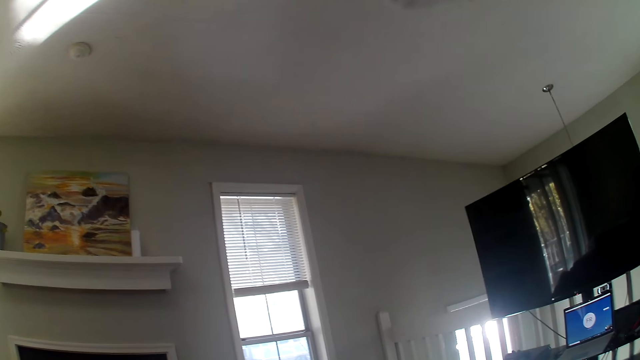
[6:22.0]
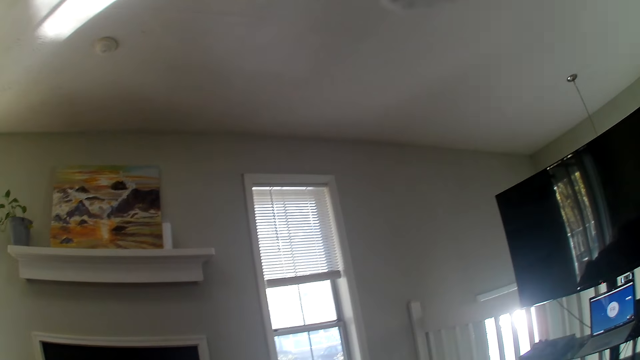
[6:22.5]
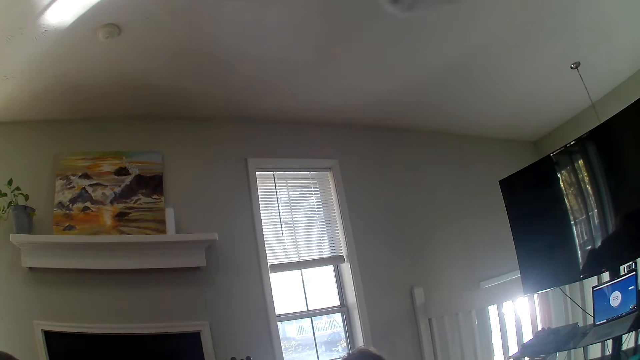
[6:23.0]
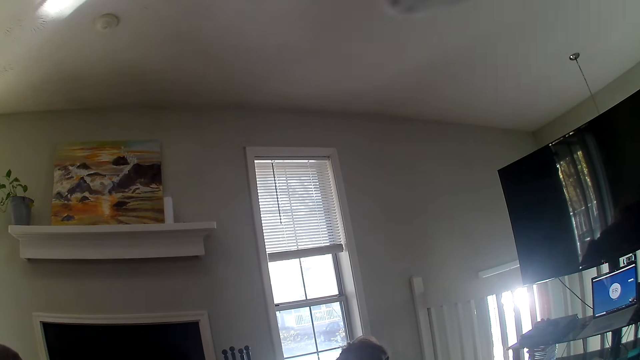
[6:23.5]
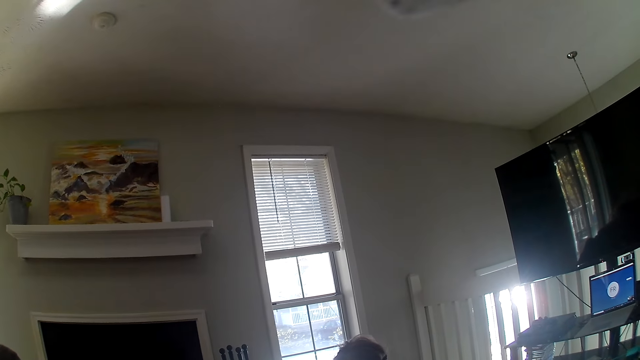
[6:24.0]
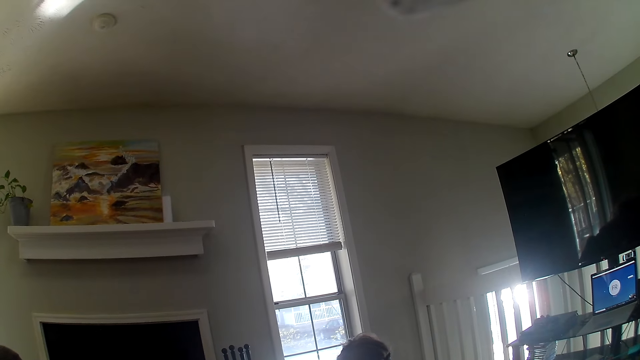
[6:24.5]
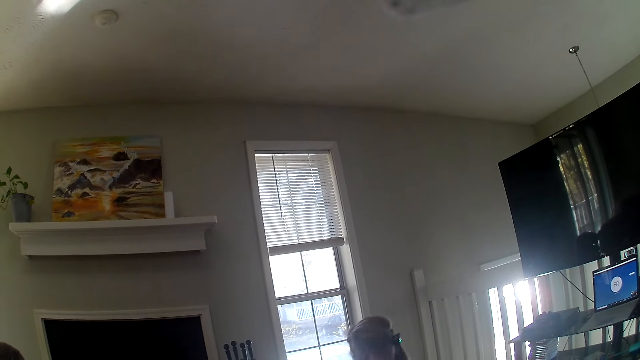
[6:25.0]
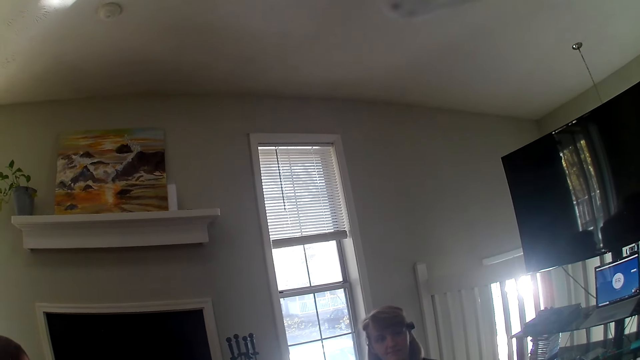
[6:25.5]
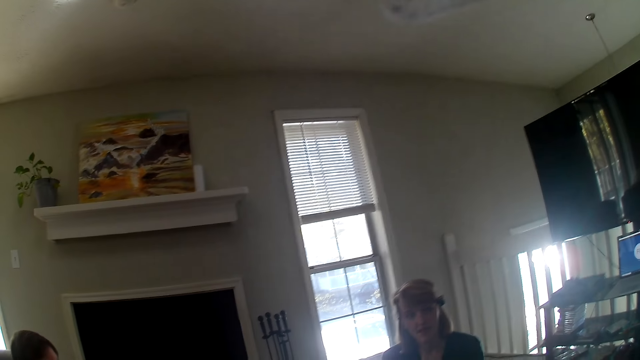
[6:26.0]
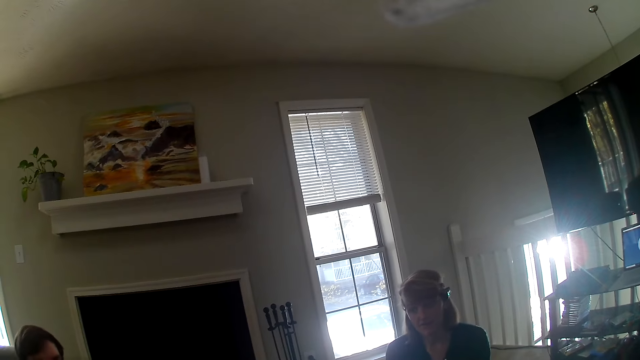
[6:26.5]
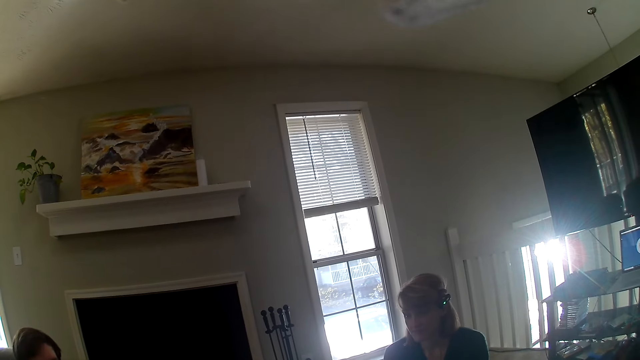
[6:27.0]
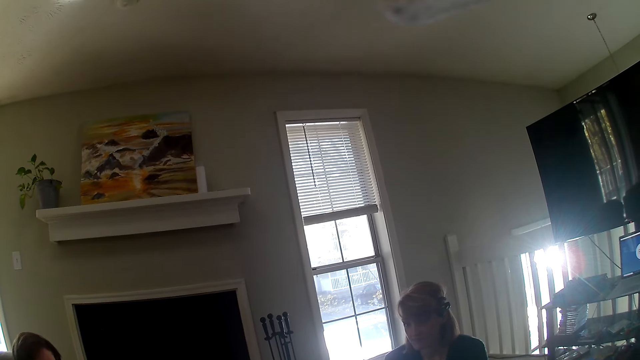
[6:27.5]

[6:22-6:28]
The camera wearer looks around.

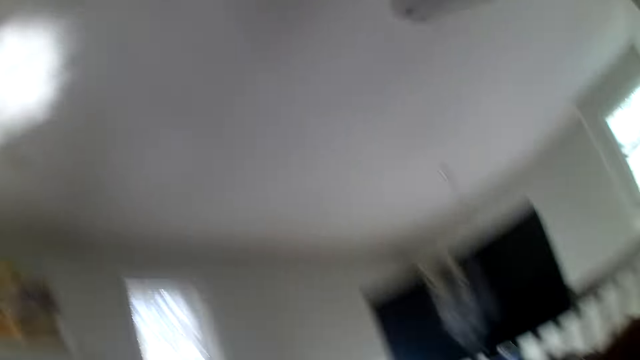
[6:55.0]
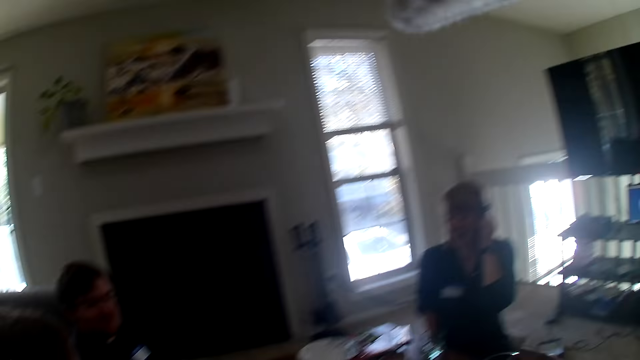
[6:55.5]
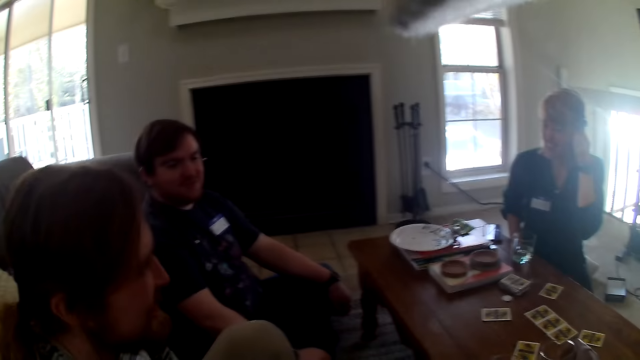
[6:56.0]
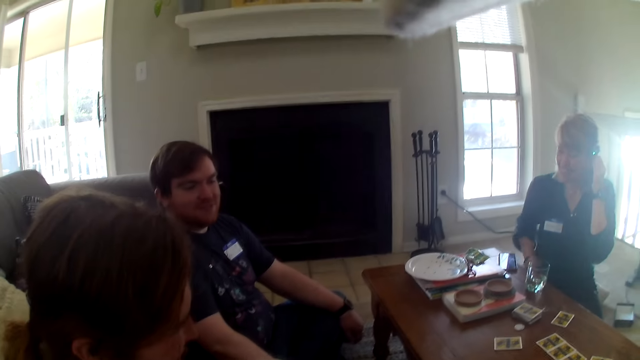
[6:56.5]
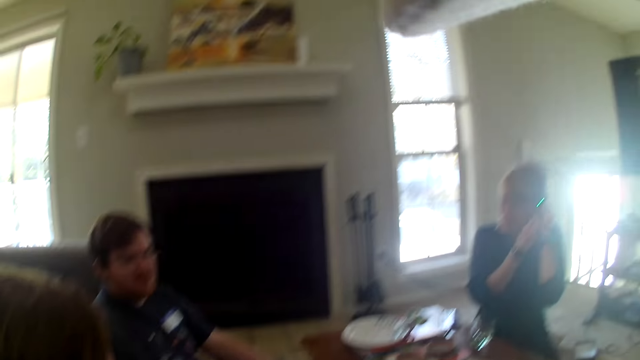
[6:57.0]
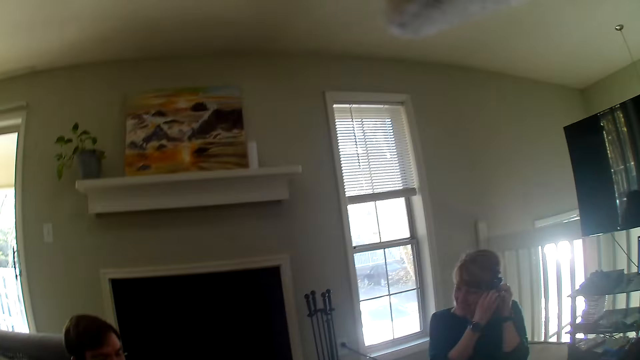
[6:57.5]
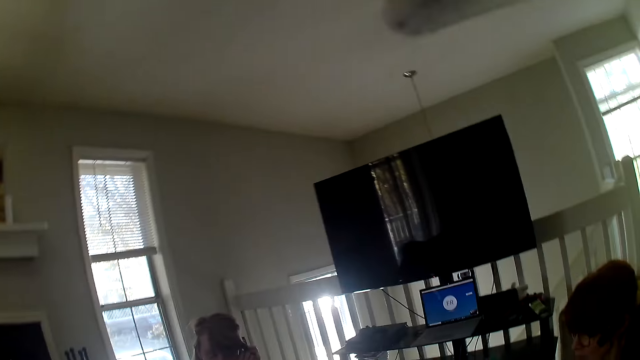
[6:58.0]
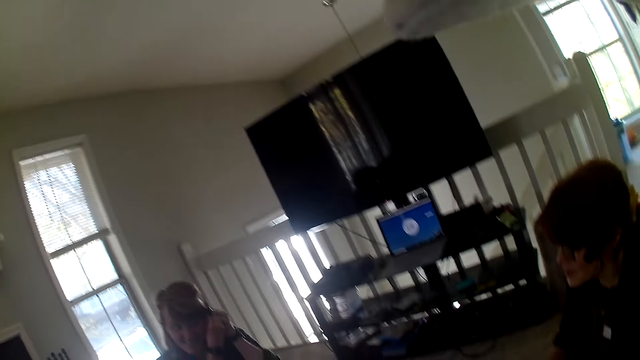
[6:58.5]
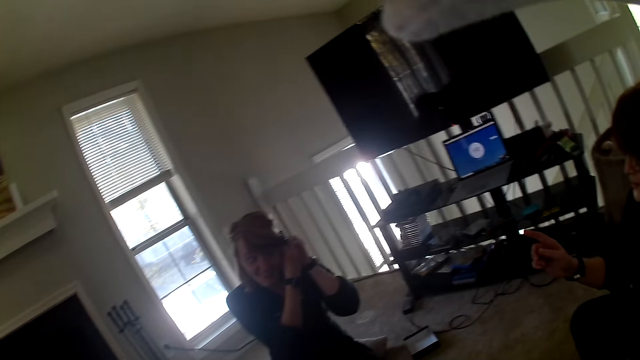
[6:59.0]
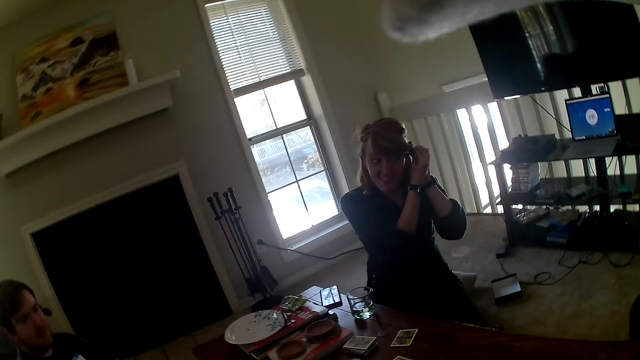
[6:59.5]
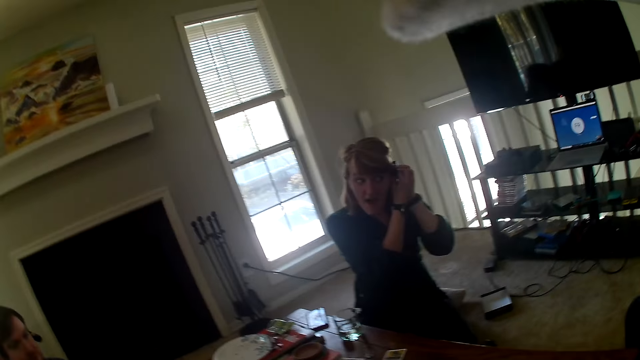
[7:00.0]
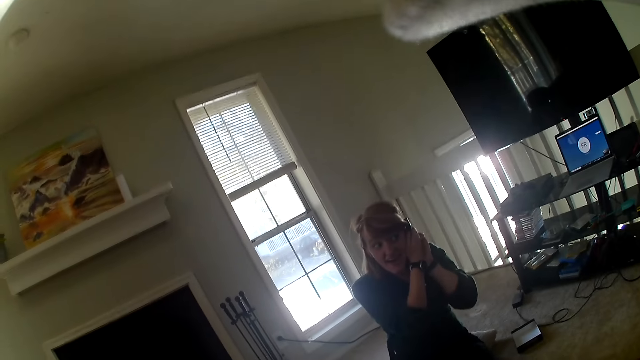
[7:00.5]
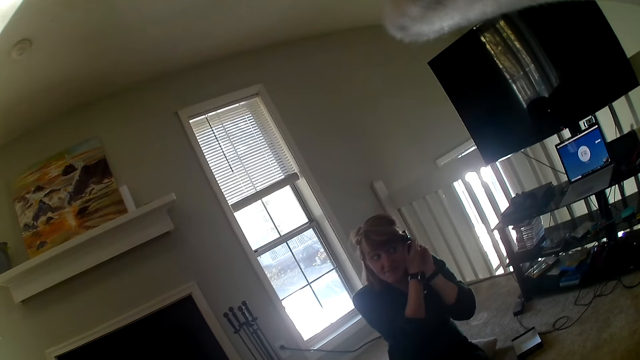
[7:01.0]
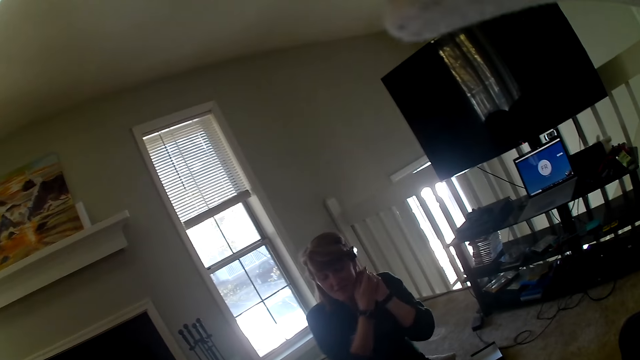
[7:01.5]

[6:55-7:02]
A woman adjusts the earphones in her ear.

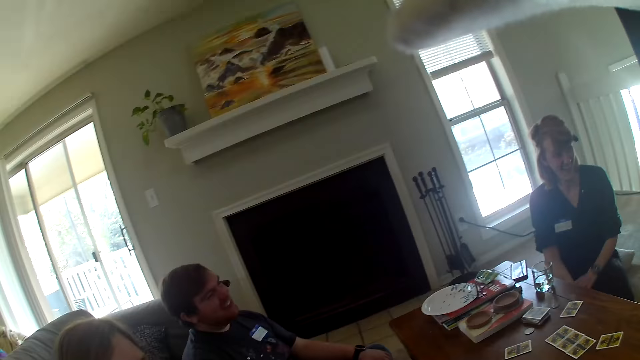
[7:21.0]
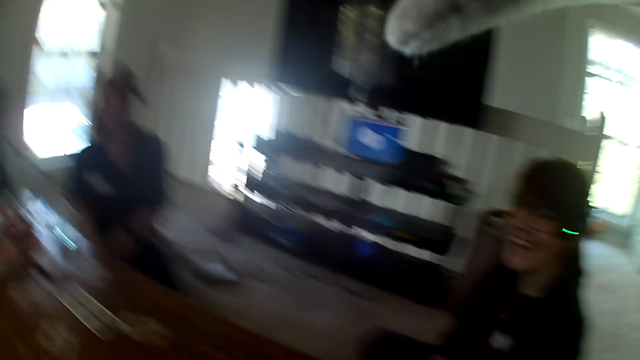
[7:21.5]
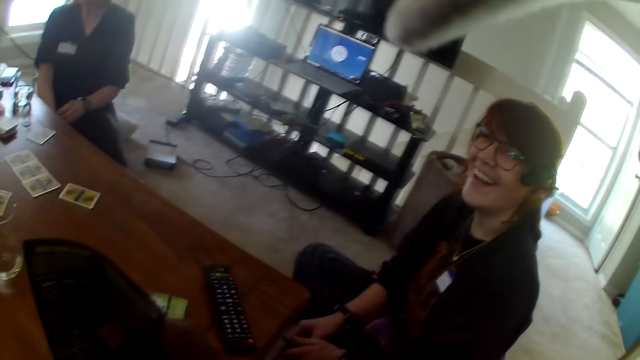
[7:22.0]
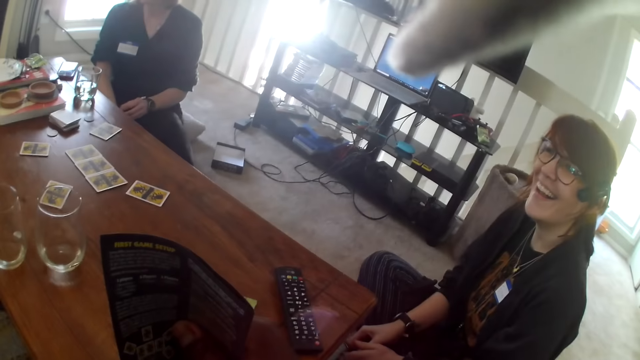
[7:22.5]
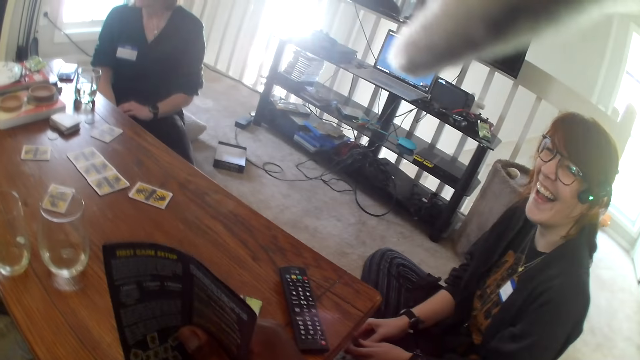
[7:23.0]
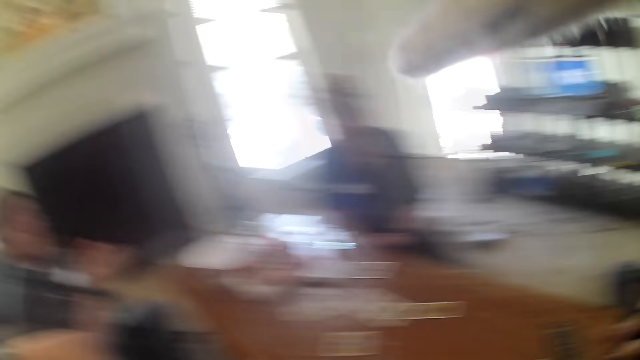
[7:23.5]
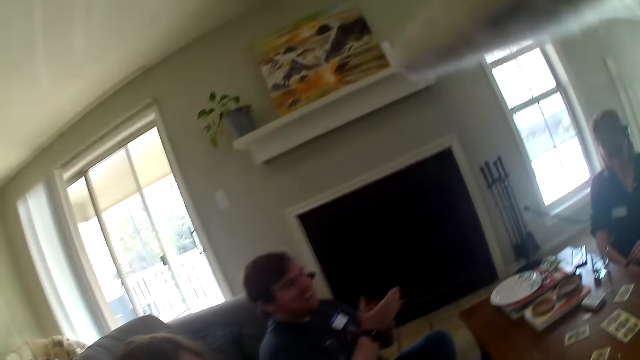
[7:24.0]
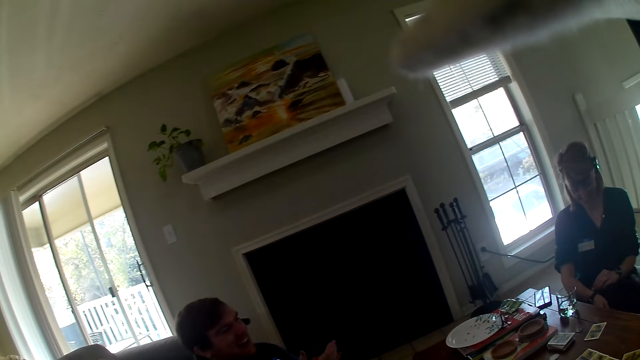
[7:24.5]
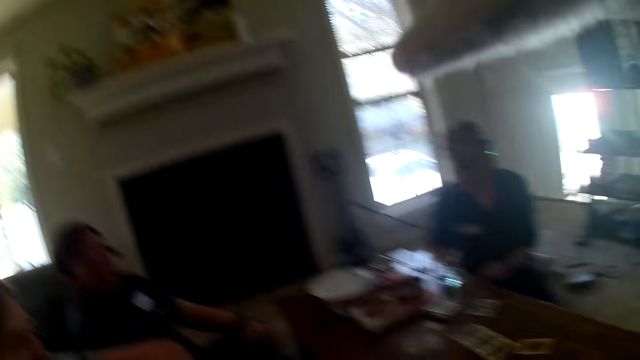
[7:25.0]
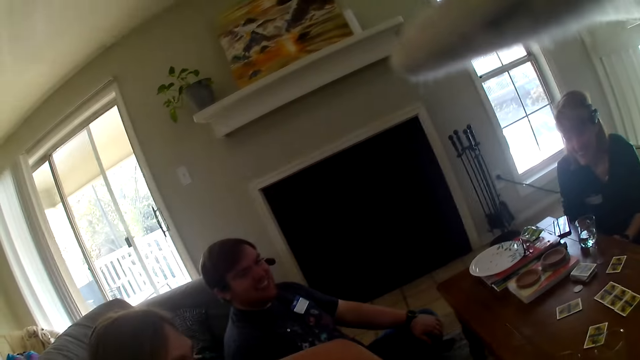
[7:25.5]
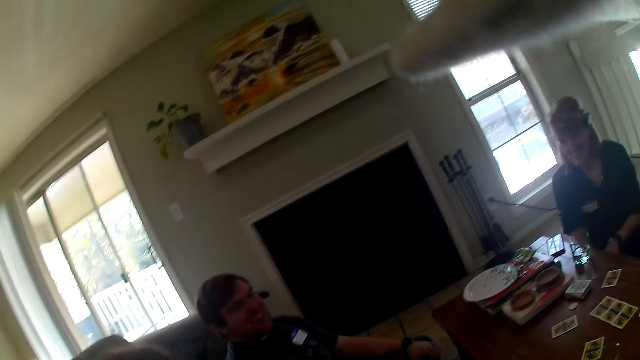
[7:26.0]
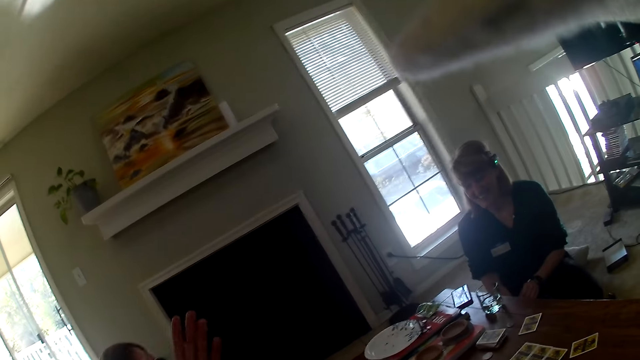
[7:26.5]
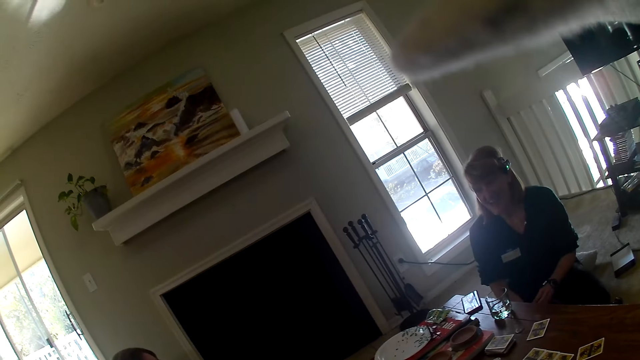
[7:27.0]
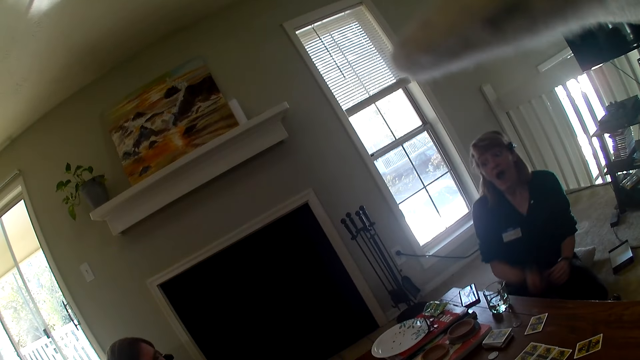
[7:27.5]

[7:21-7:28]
The camera wearer holds a paper.
